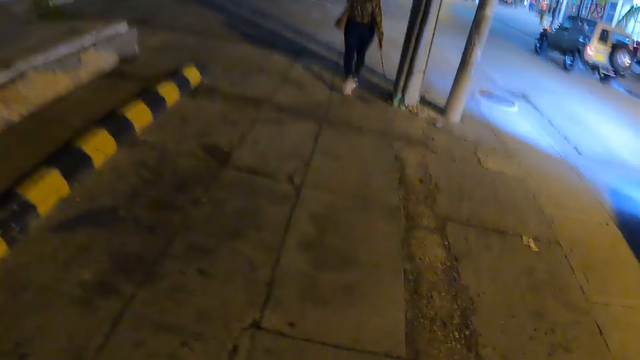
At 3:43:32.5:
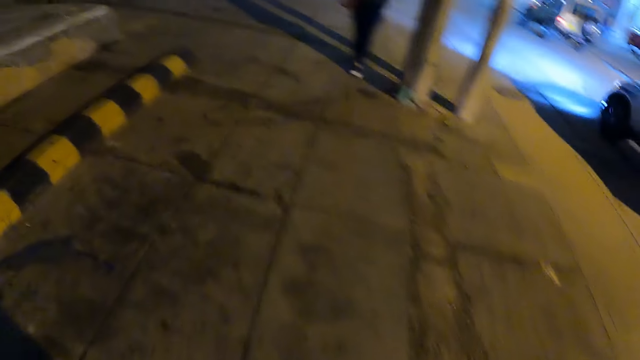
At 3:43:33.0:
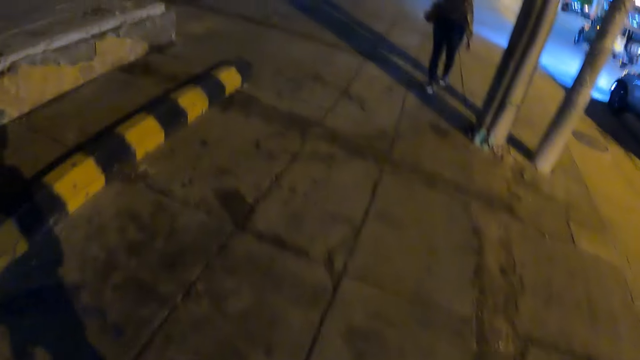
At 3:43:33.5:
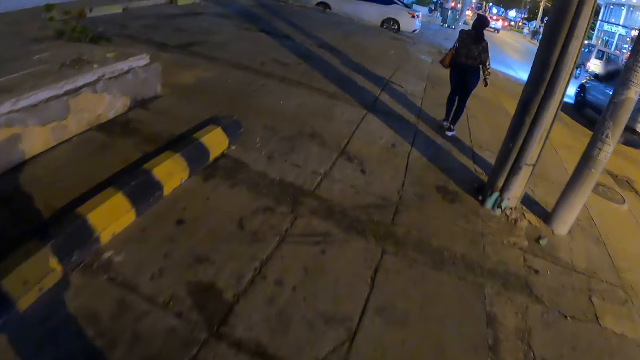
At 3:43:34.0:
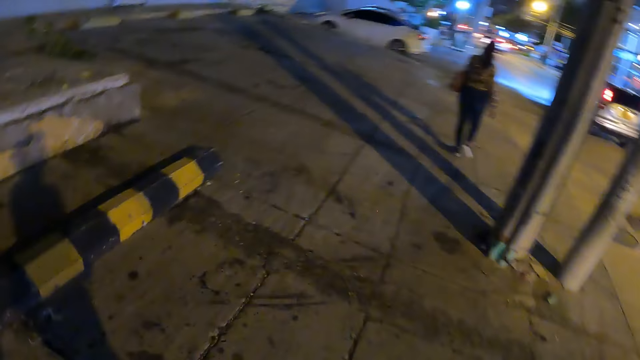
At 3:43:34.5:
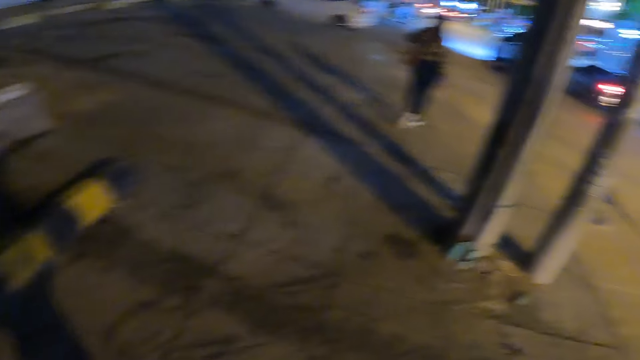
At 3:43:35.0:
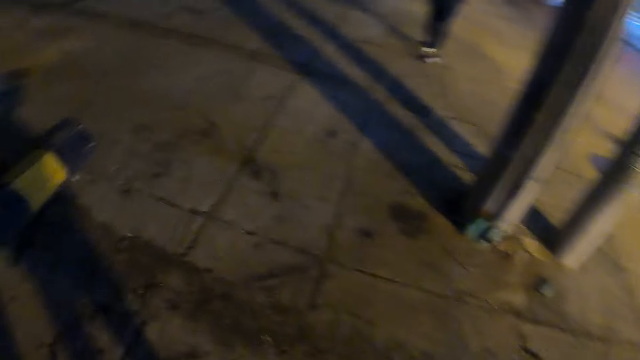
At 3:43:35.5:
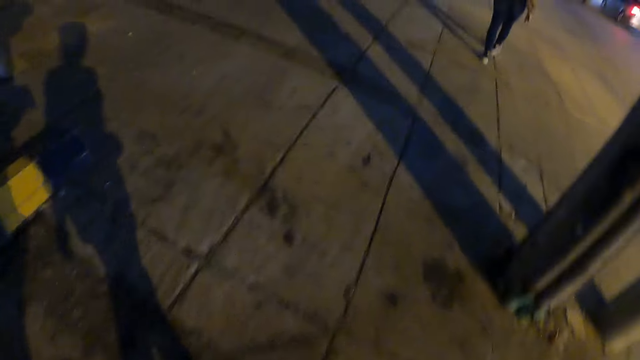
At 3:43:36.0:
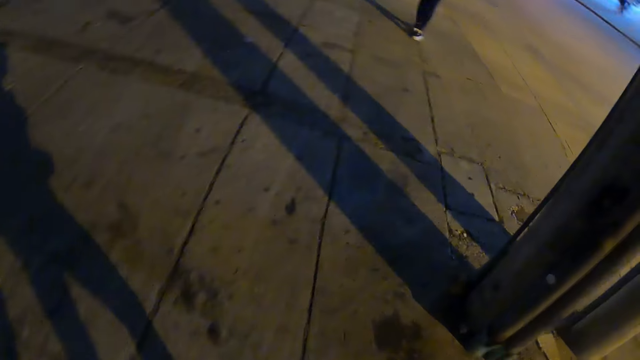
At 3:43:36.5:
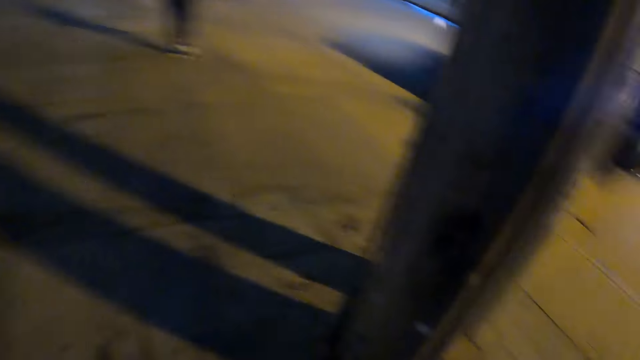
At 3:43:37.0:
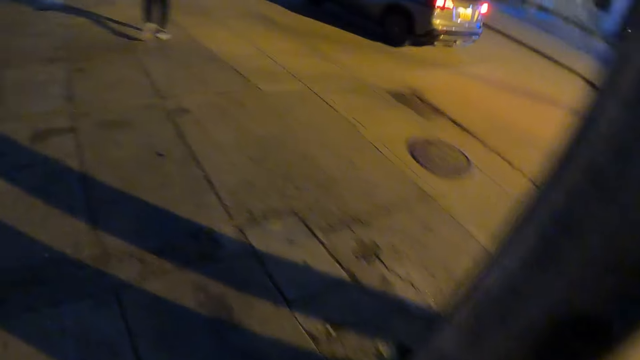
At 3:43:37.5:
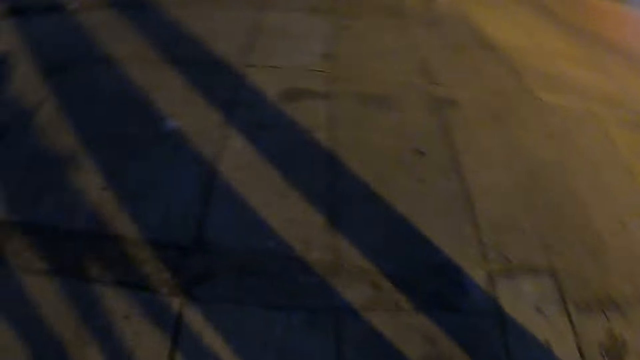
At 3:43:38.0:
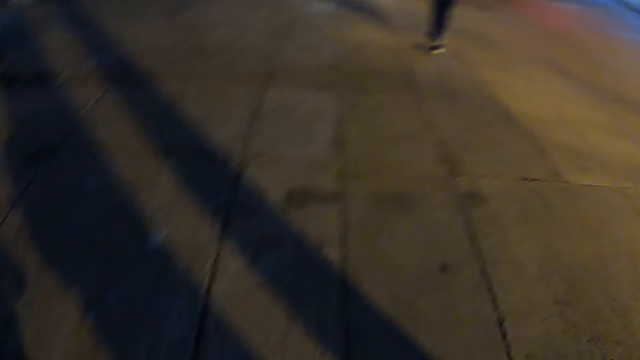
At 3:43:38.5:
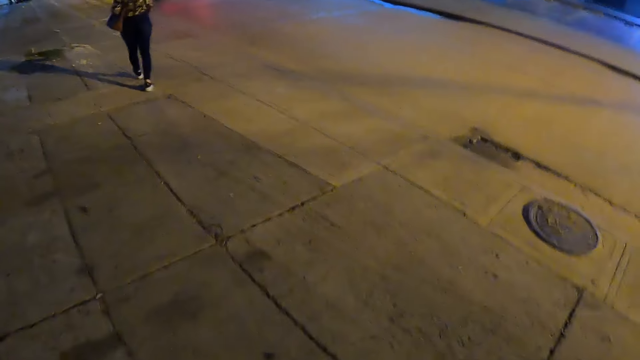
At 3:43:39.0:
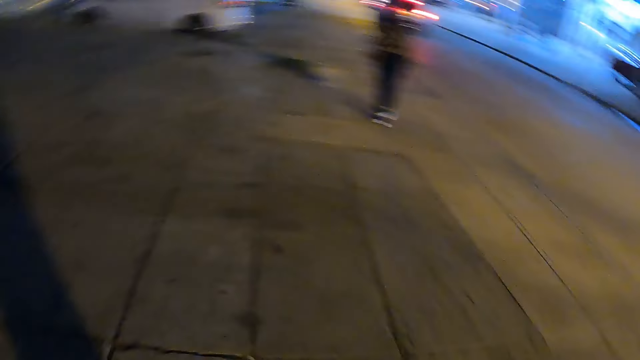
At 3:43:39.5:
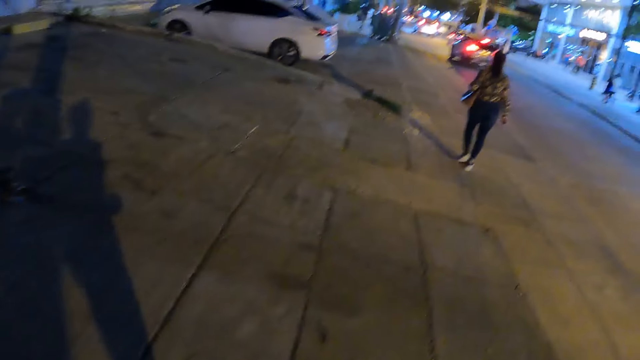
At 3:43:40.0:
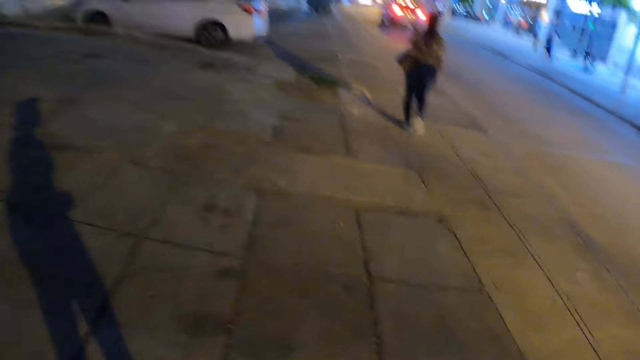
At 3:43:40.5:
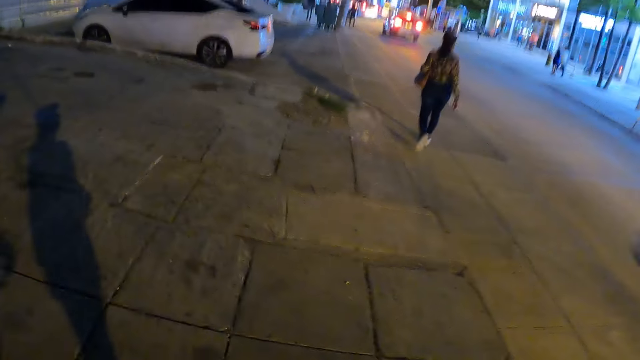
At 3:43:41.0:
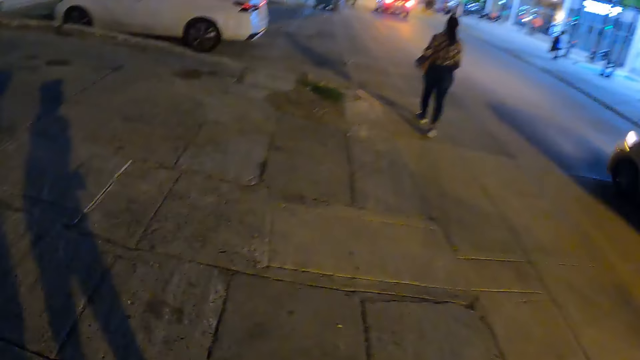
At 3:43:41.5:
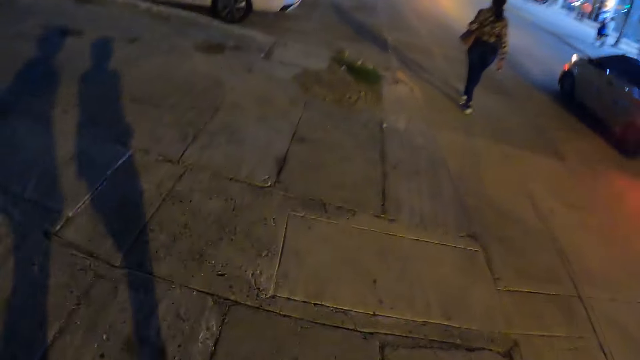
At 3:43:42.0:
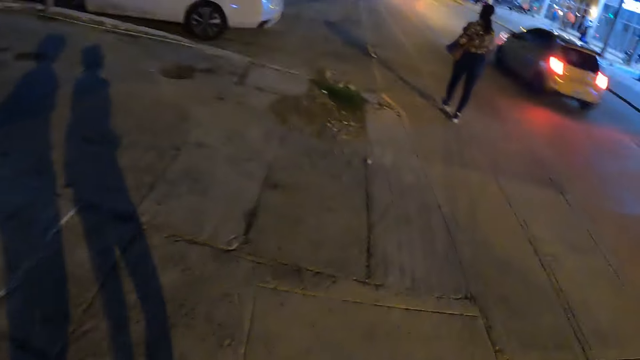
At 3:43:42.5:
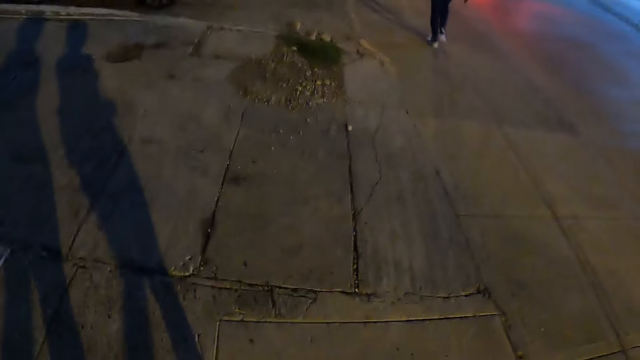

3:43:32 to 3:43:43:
The camera wearer looks left. They look down. They converse with a person. They look right. They look down. They look right. They look forward. They look around.

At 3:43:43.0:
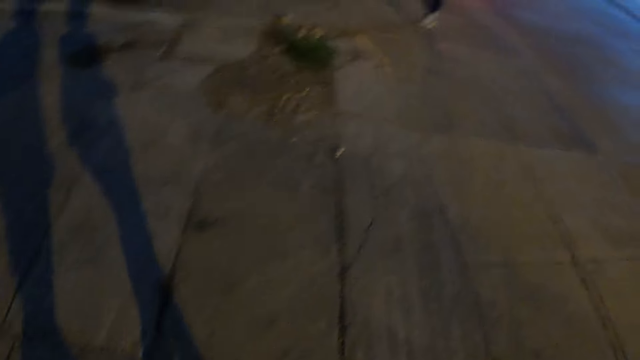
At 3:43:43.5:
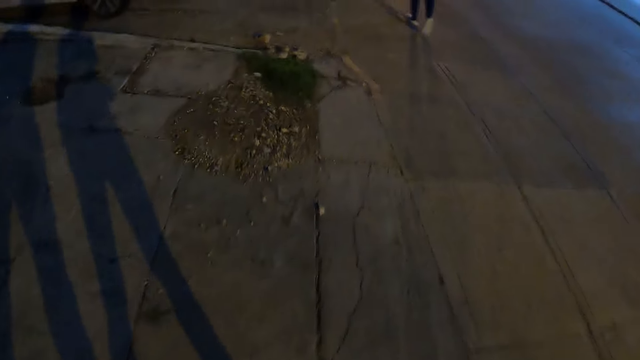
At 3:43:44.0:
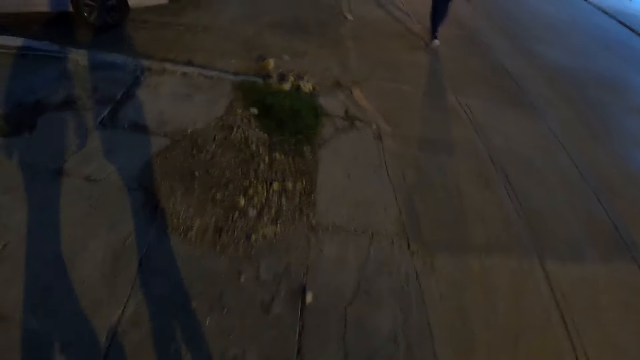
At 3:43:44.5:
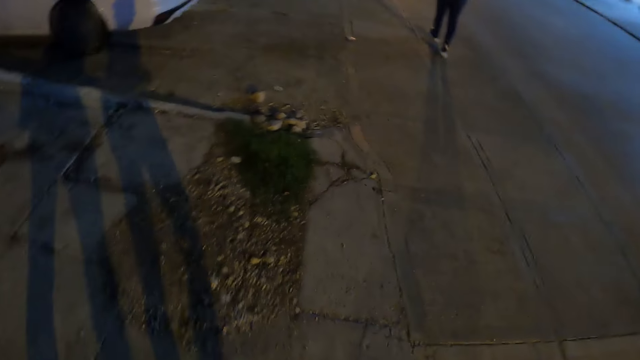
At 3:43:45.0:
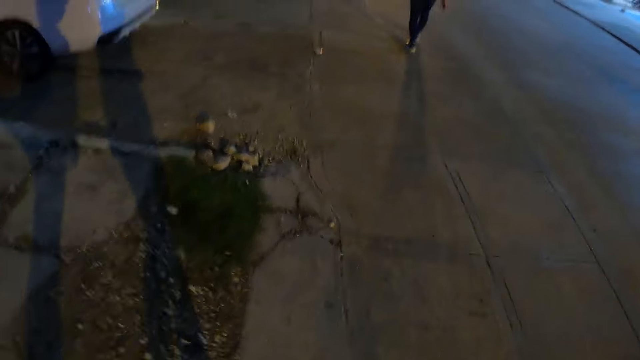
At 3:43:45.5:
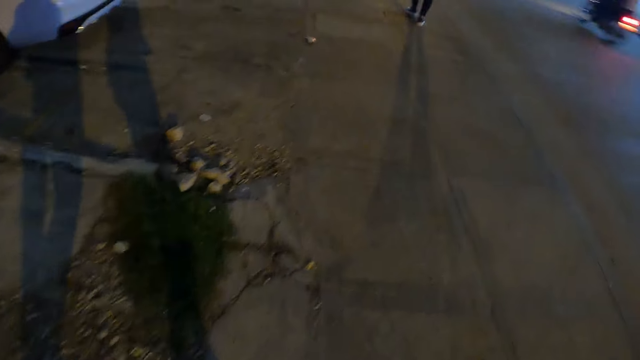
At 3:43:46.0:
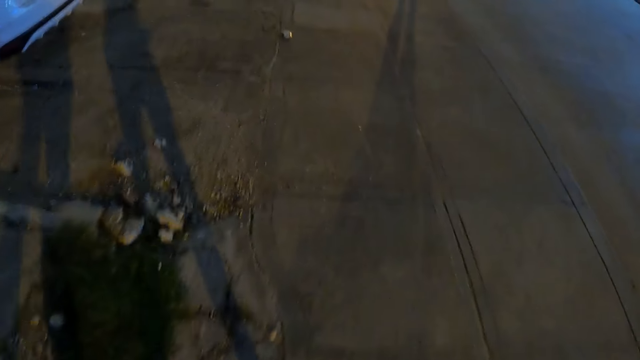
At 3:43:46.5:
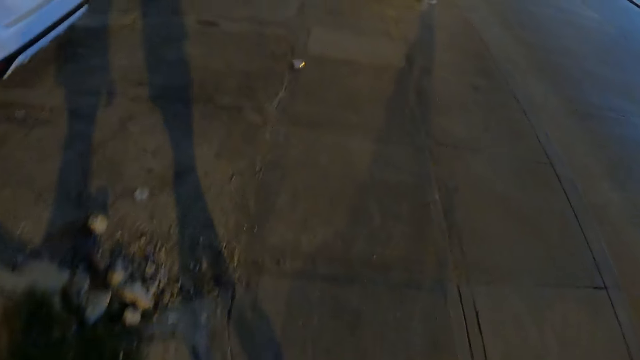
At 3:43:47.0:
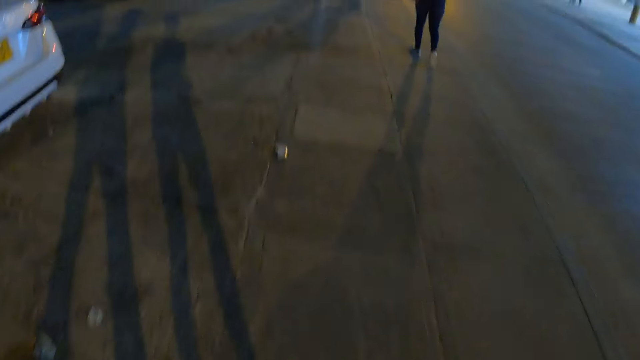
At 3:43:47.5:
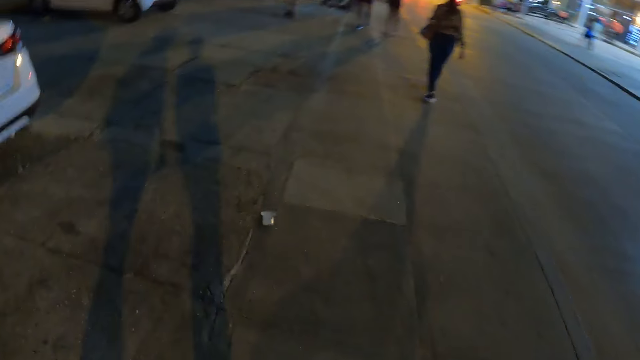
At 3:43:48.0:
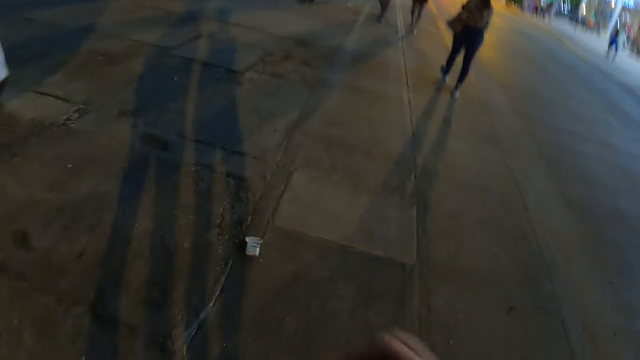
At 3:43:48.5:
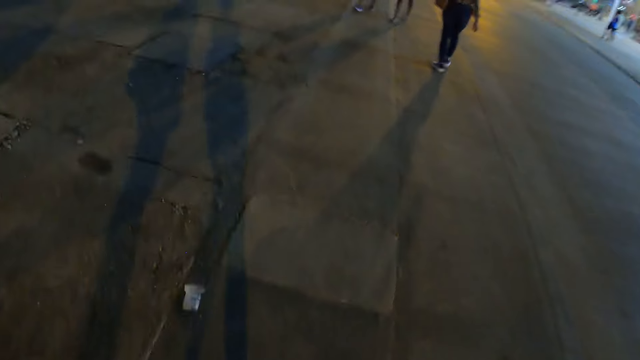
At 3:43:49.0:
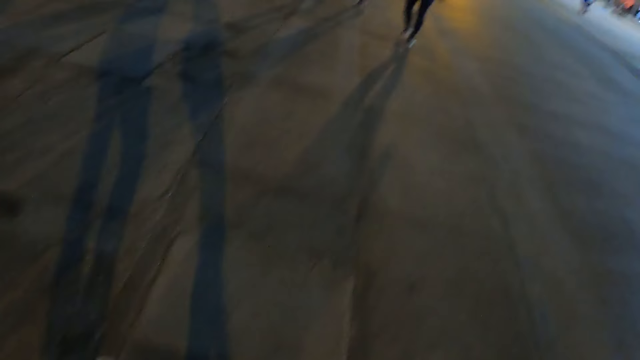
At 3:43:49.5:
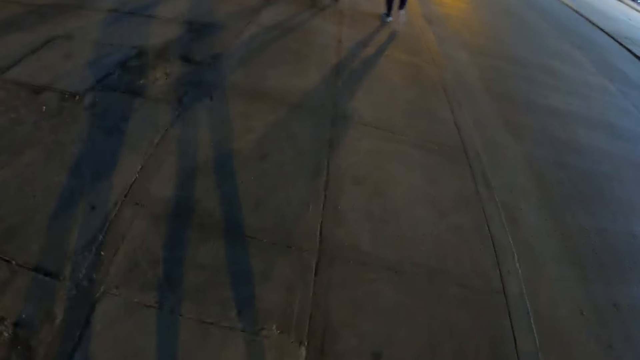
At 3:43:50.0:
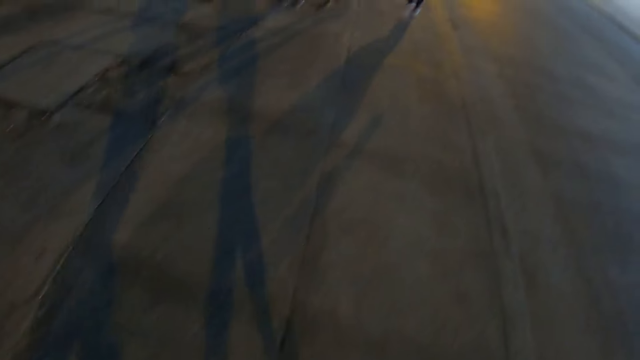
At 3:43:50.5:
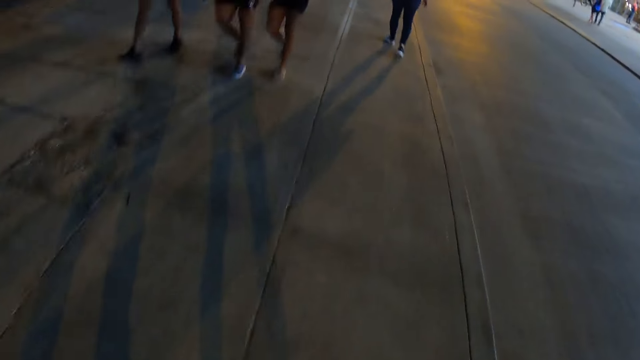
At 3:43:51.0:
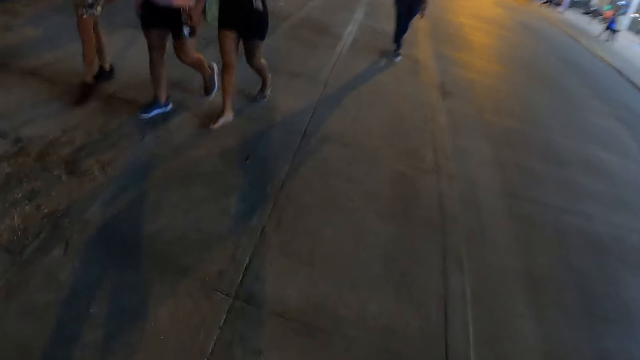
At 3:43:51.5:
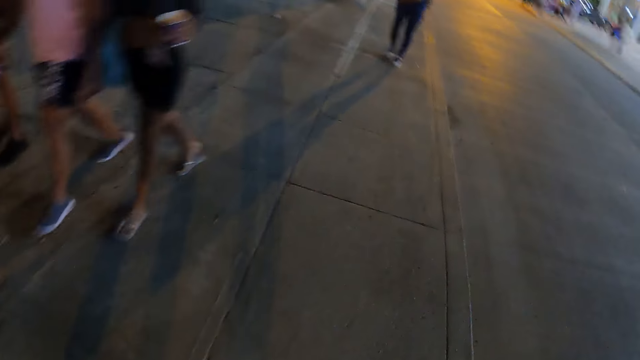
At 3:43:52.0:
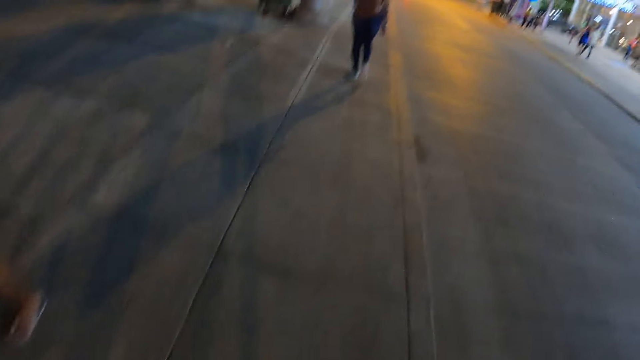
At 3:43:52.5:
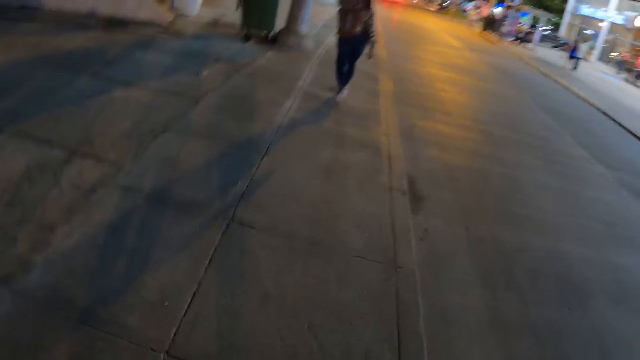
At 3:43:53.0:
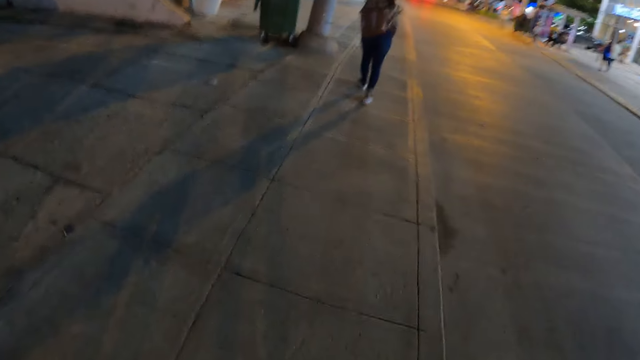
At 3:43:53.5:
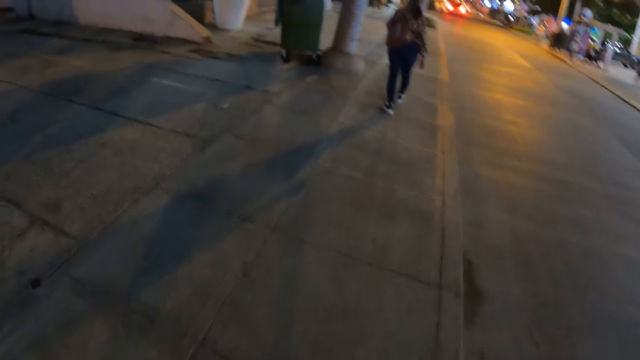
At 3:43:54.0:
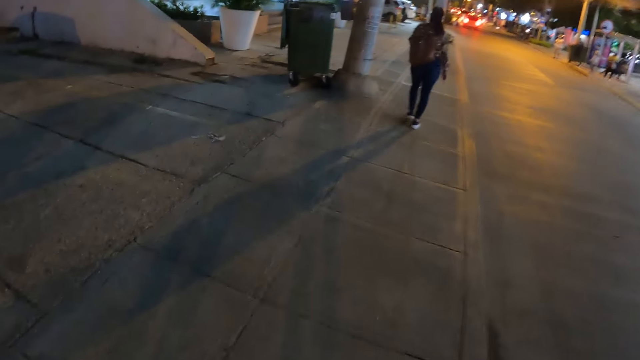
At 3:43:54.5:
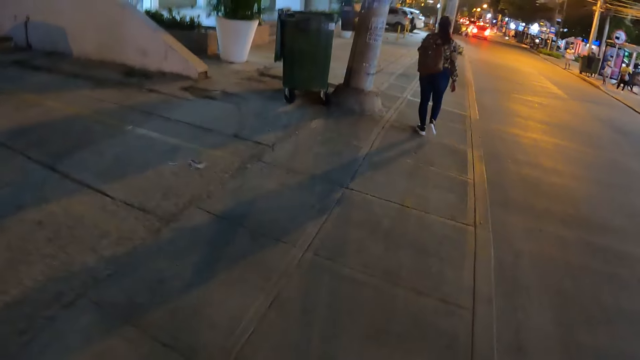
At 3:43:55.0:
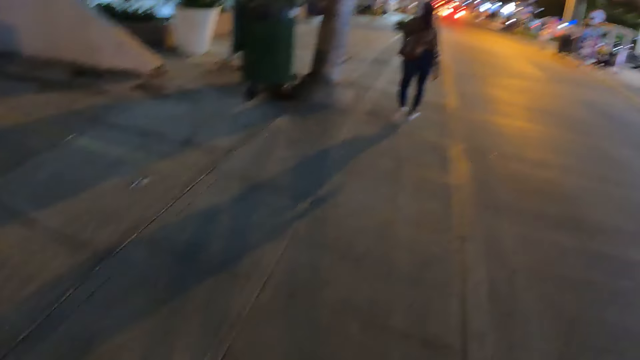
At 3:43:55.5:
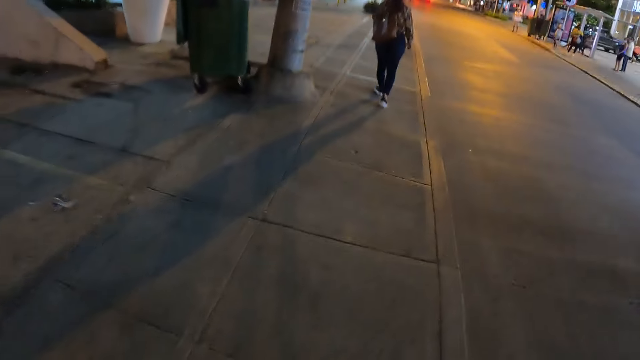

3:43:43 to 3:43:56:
The camera wearer looks down. They walk around the street. They look left. They look down. They look right. They look forward. They look left.
